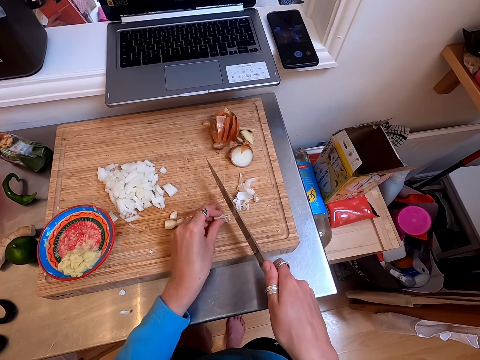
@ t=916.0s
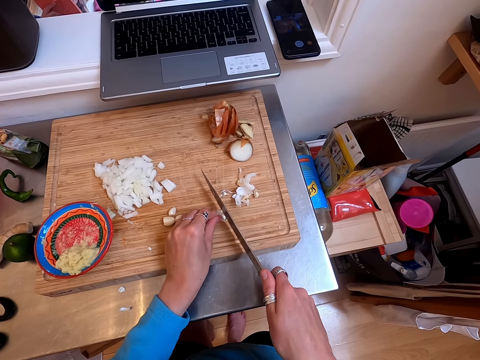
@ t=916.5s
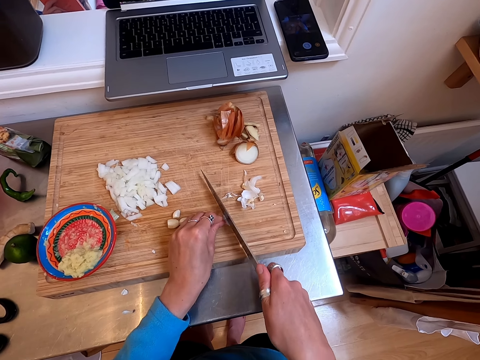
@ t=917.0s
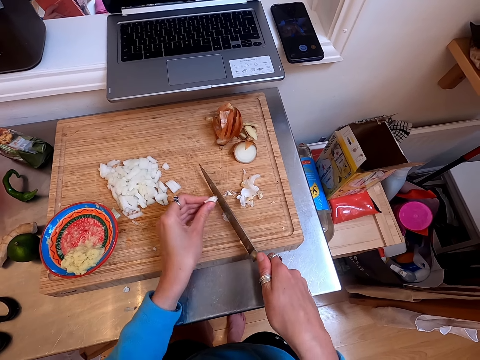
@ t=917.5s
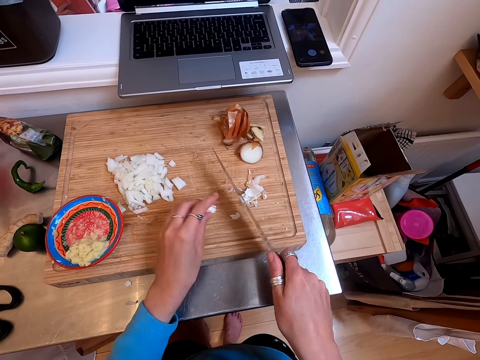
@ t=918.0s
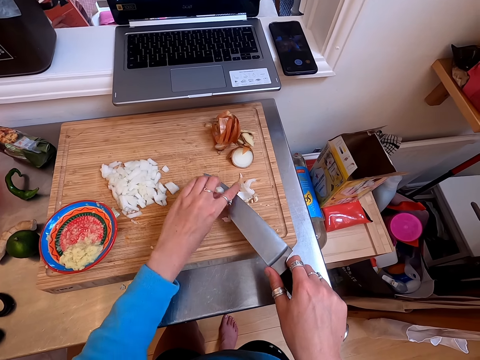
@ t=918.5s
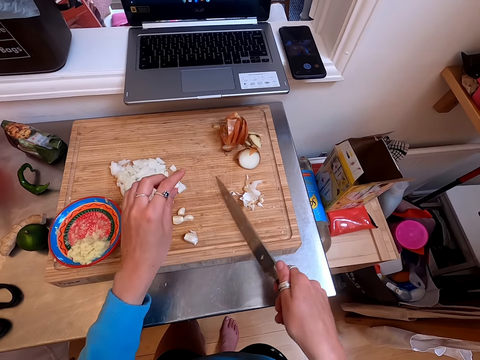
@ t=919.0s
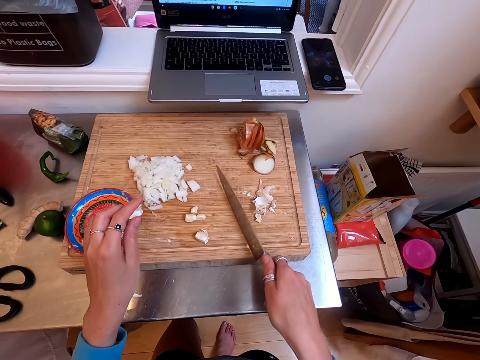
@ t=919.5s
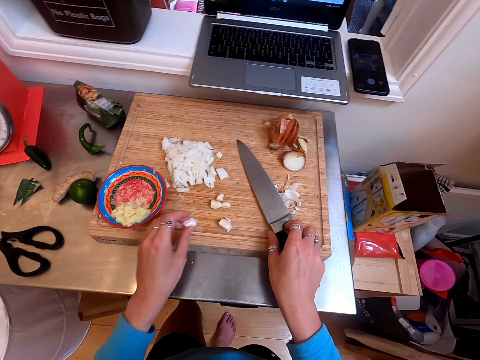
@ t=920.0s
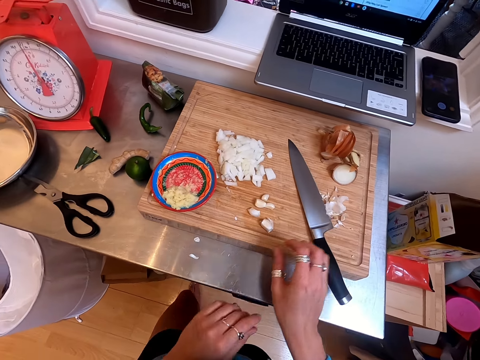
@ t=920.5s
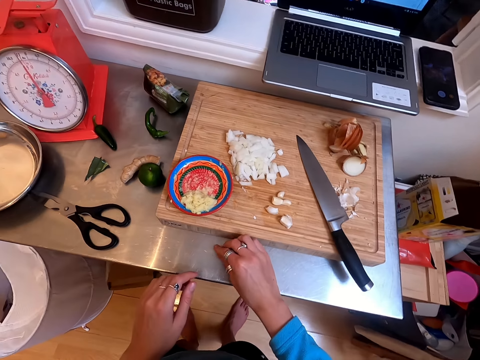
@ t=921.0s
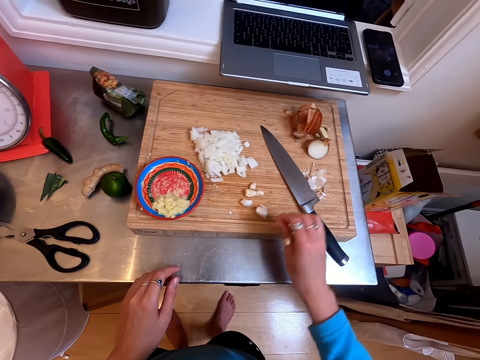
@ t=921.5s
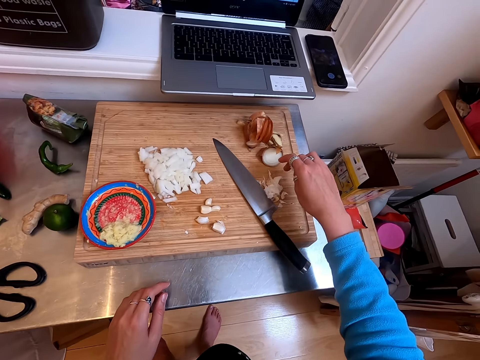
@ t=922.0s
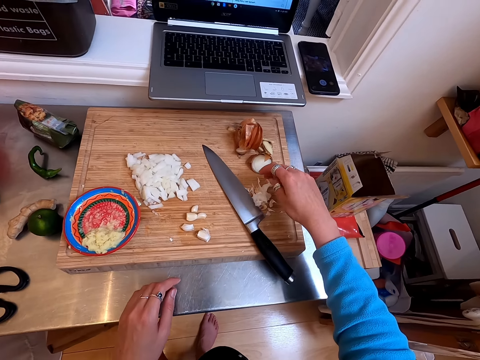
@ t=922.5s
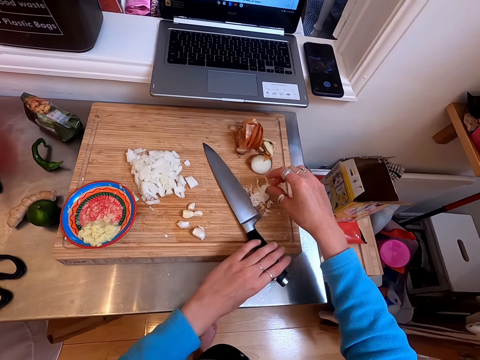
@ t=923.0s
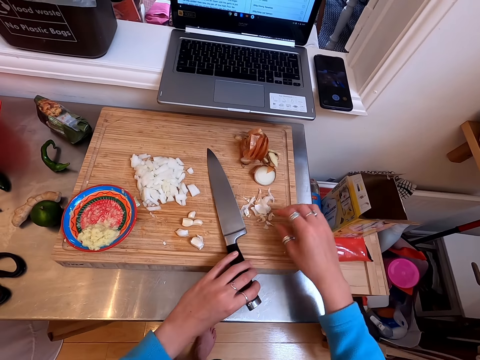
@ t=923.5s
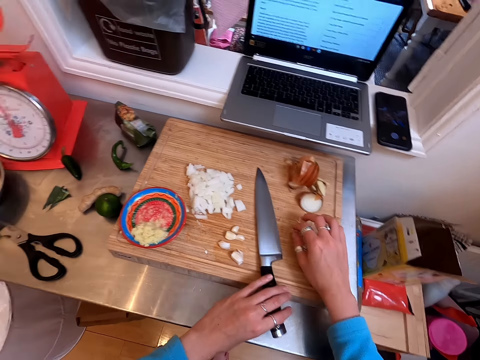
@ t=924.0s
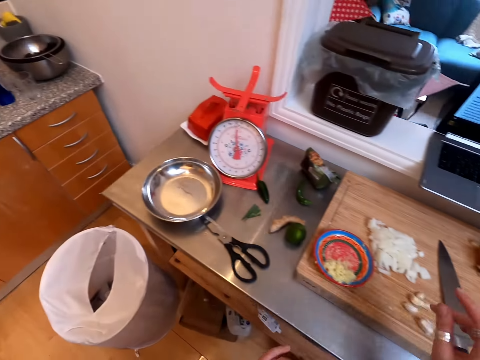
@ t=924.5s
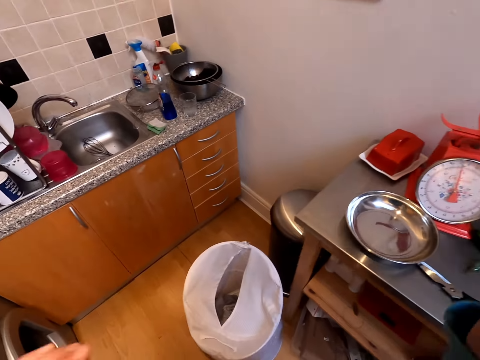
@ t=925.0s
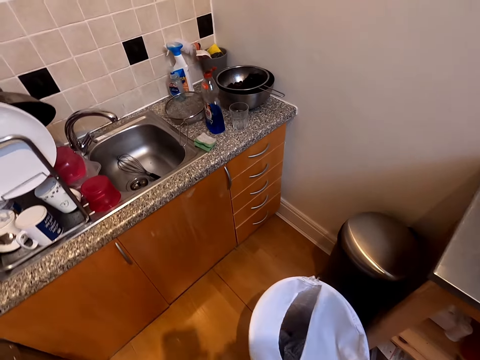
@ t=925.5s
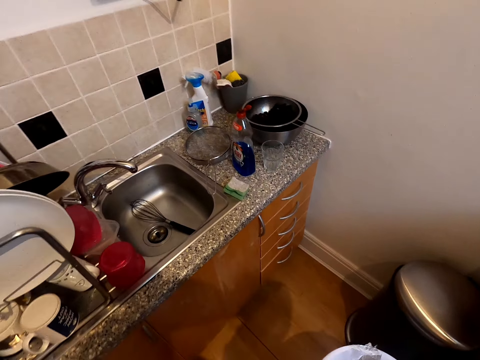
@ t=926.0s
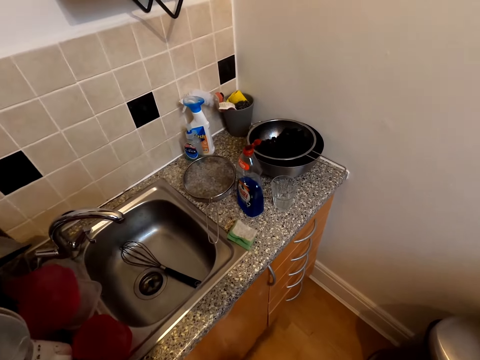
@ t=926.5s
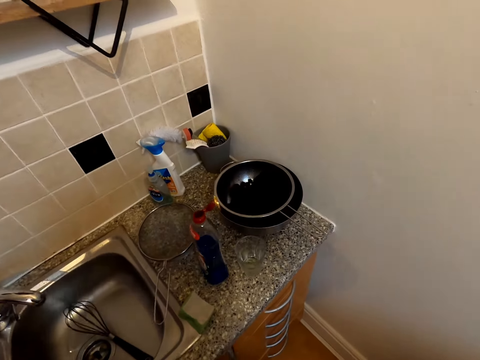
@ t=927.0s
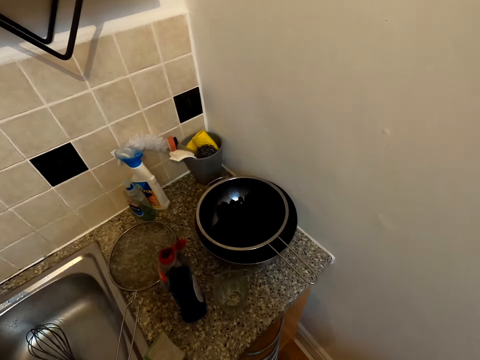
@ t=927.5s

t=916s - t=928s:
The camera wearer wipes a knife. They move garlic peels on the side. They put the knife on a cutting board. They collect the garlic peels with right hand. They drop the peels of garlic. They move the knife. They hold the knife with left hand. They move the garlic peels. They walk in a kitchen.

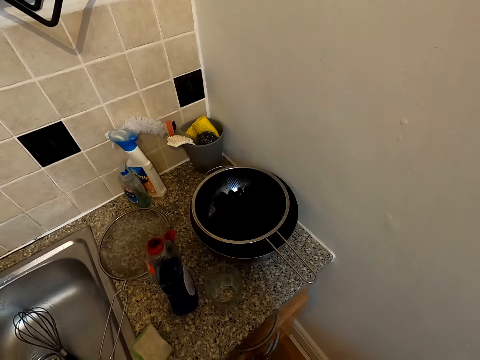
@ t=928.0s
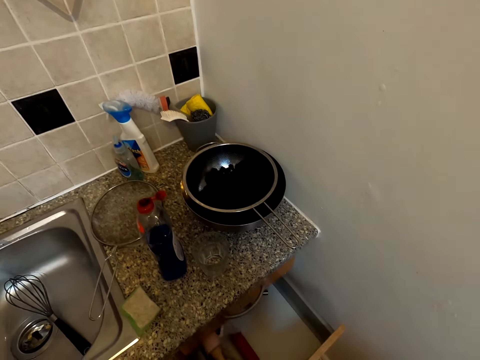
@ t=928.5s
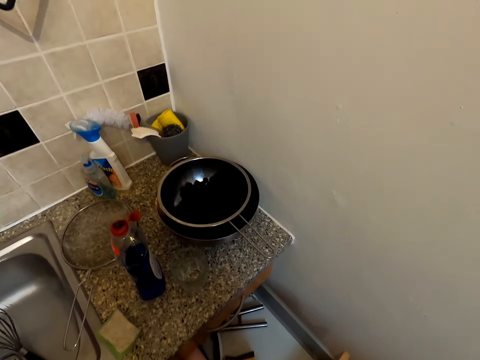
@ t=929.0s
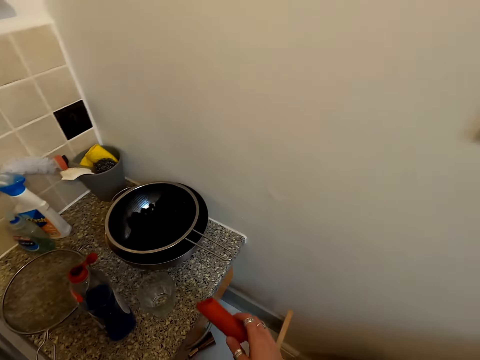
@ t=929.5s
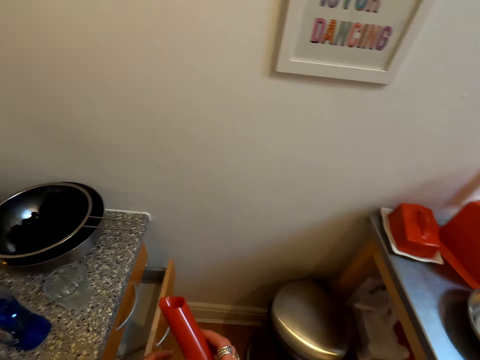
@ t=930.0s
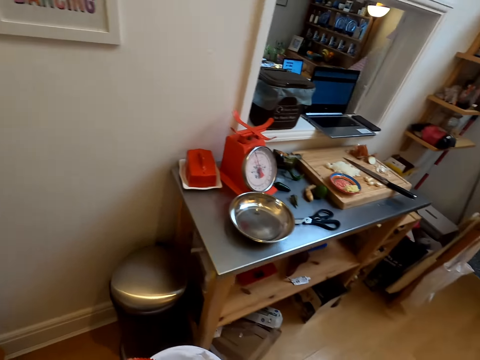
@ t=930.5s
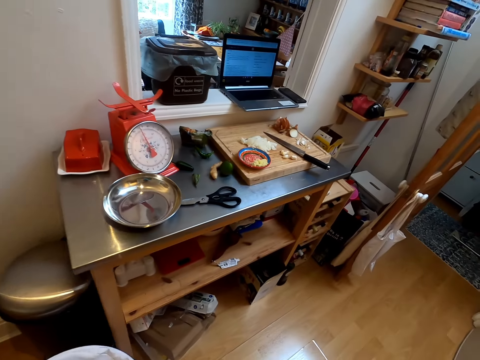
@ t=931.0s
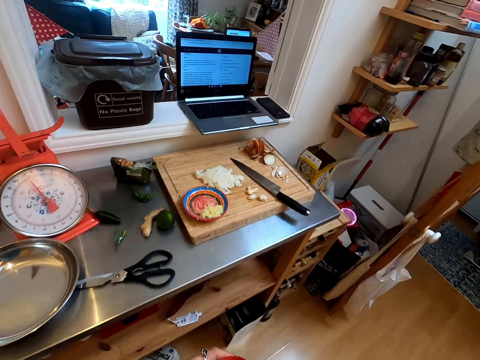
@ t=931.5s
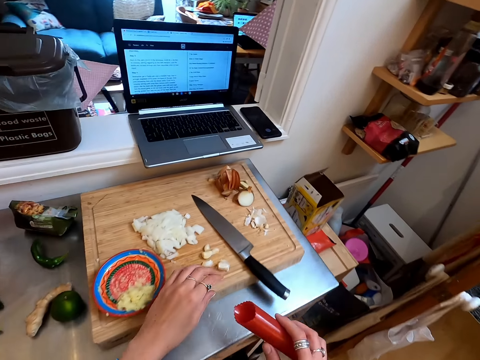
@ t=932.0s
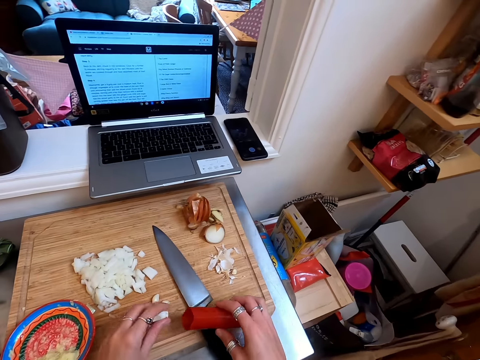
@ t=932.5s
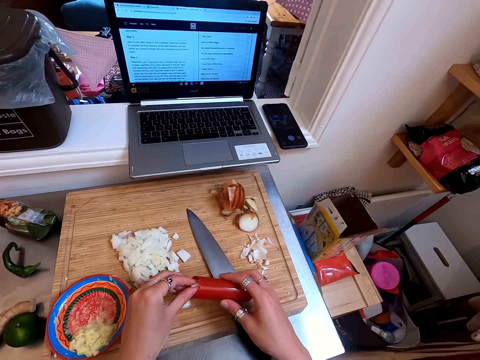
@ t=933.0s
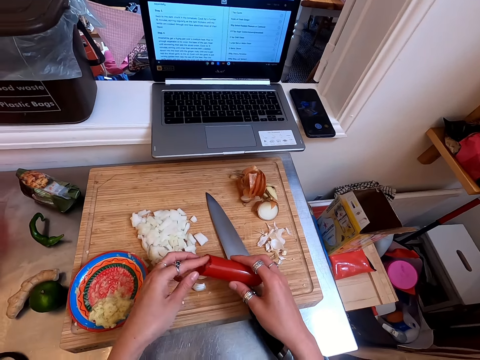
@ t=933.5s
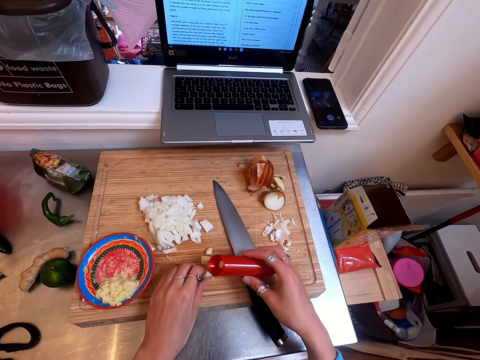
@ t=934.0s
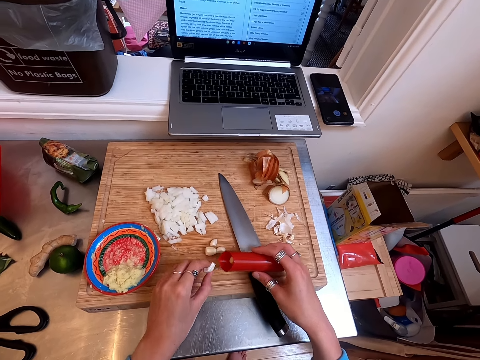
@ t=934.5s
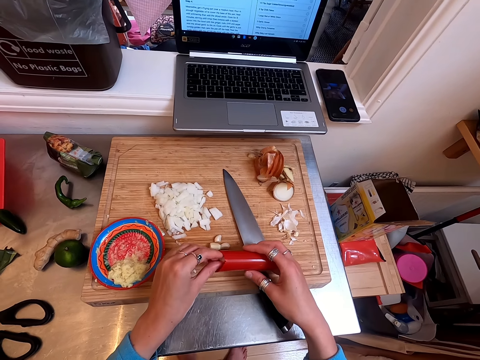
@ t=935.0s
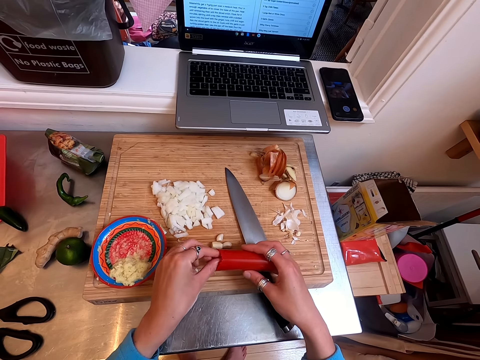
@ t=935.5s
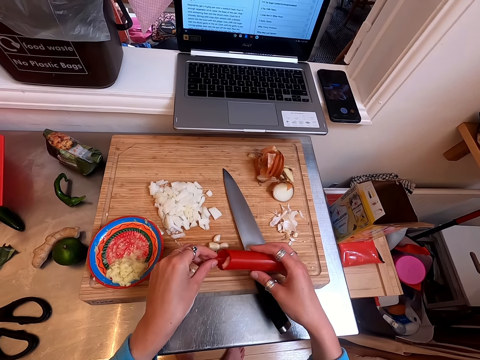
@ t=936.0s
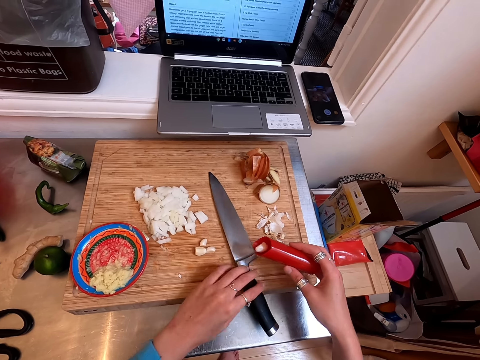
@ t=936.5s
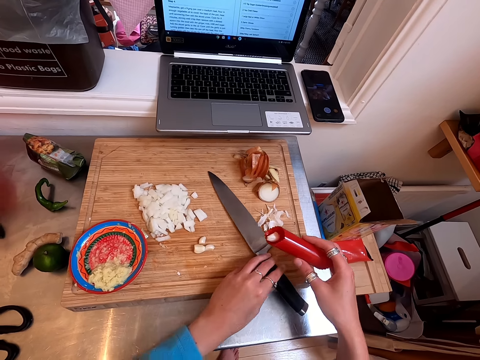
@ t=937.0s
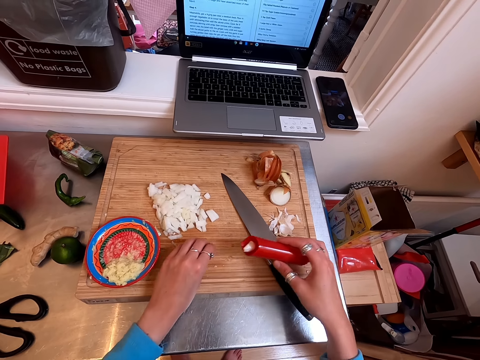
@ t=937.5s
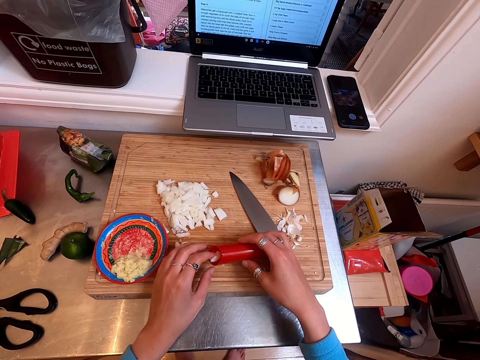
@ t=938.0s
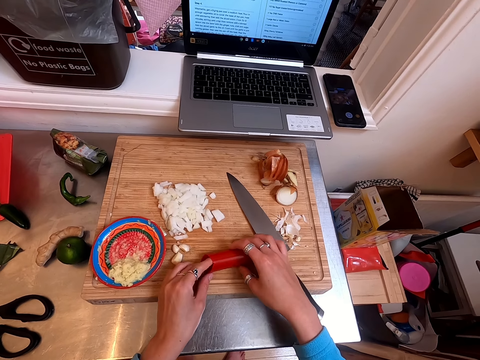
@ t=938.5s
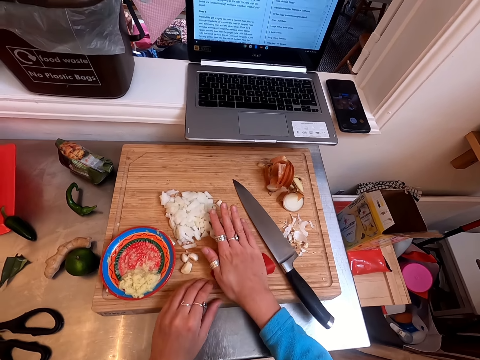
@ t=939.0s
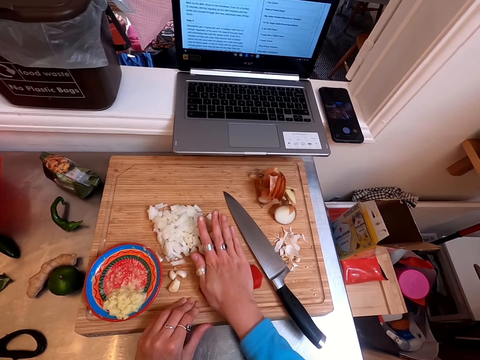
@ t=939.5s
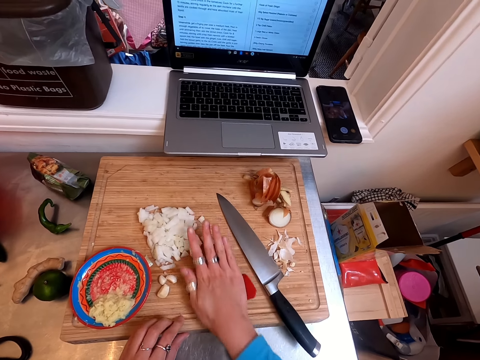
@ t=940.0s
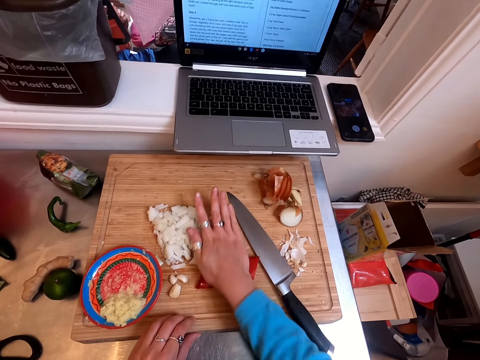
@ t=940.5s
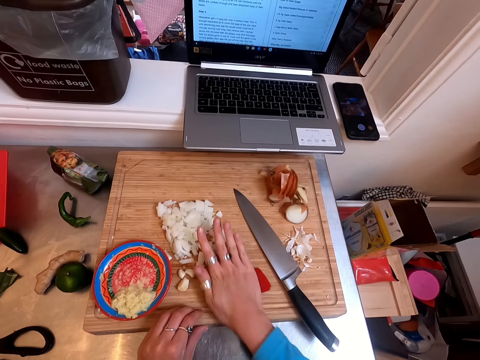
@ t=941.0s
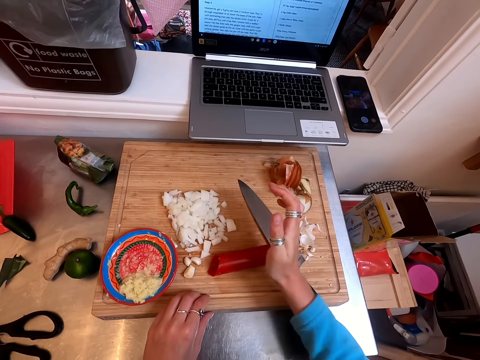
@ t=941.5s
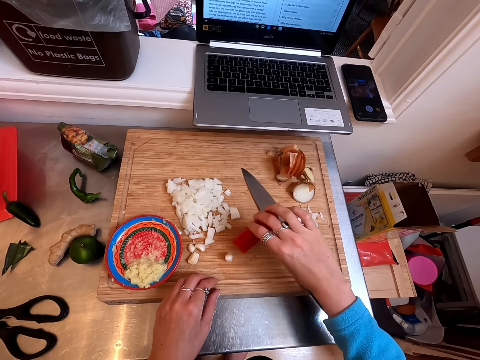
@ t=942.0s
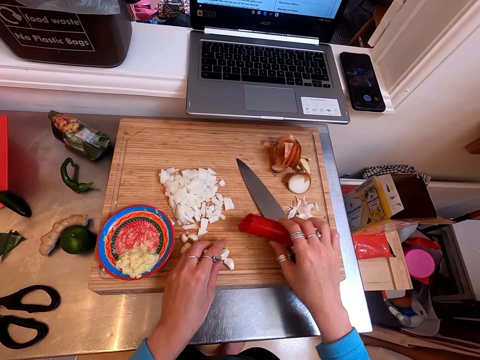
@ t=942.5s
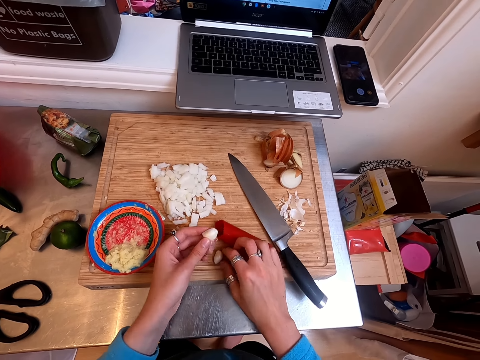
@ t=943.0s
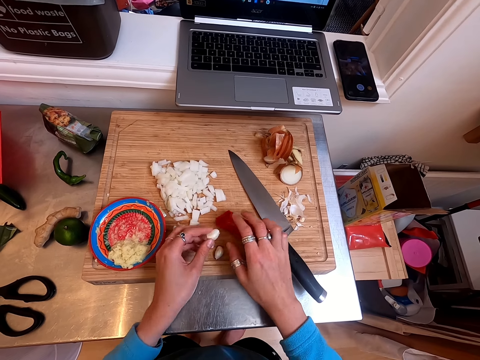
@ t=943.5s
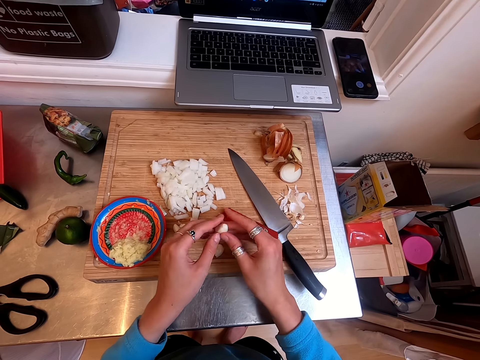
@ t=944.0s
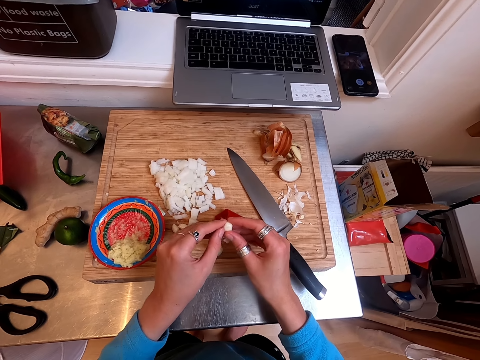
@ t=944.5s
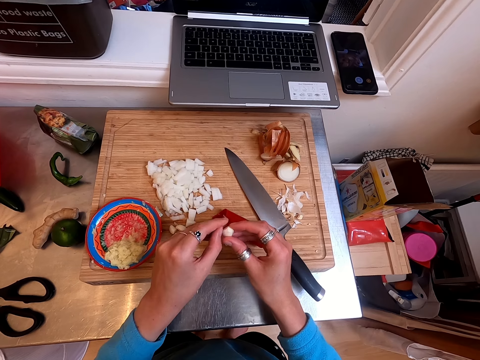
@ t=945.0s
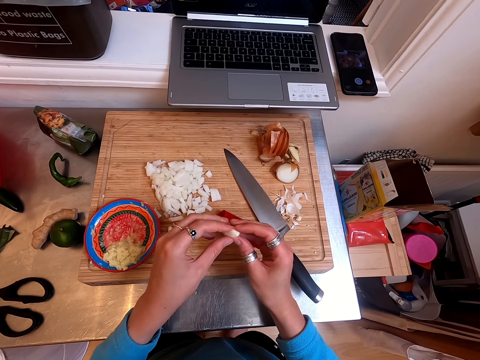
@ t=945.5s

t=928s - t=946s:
The camera wearer pulls a drawer. They pick up a garlic peeler from the drawer. They walk in a kitchen. They put garlic cloves in the garlic peeler. They push a knife with the left hand. They move the garlic. They drop something. They roll something. They peel the garlic with the garlic peeler. They pick up something. They drop the garlic. They remove the garlic cloves from the garlic peeler. They peel the garlic.
